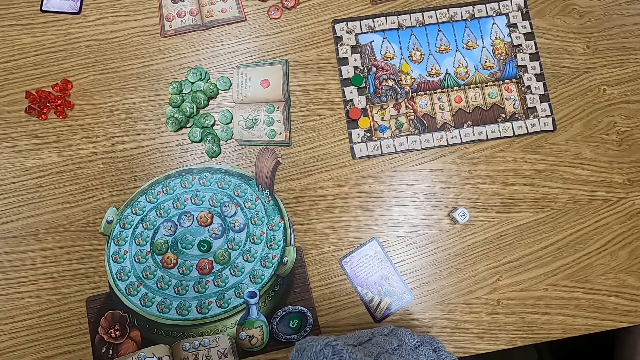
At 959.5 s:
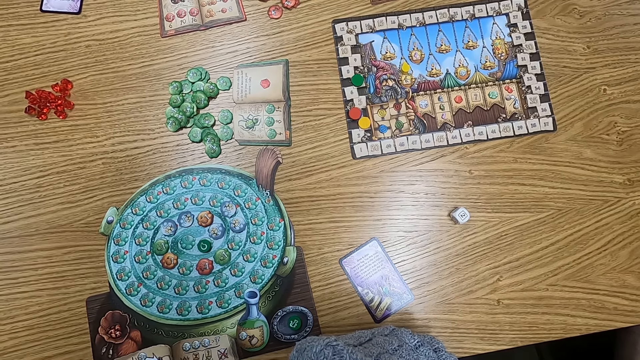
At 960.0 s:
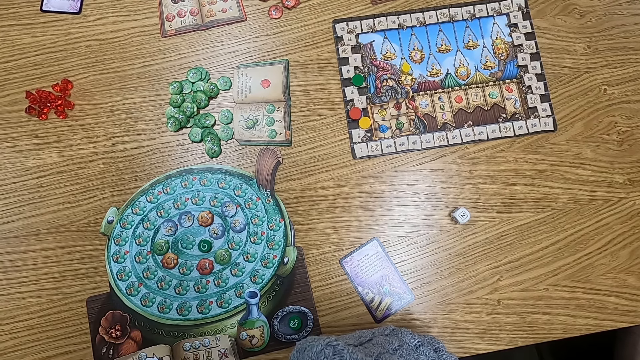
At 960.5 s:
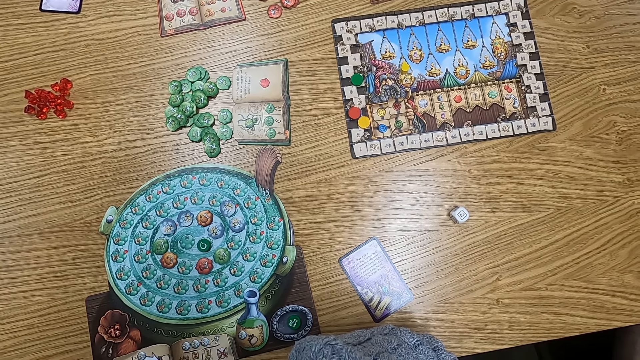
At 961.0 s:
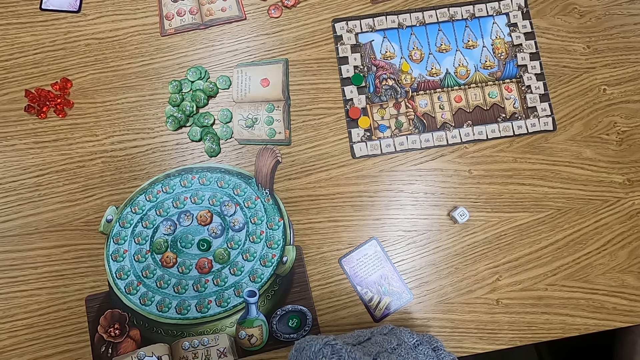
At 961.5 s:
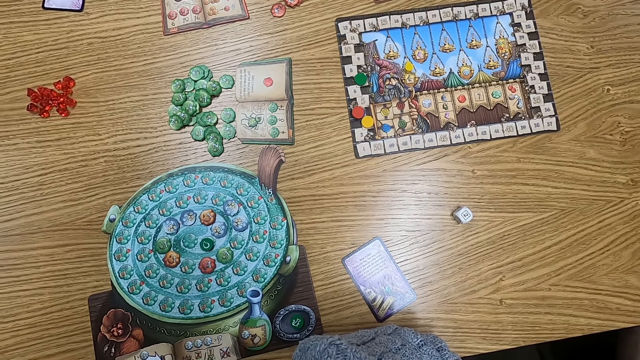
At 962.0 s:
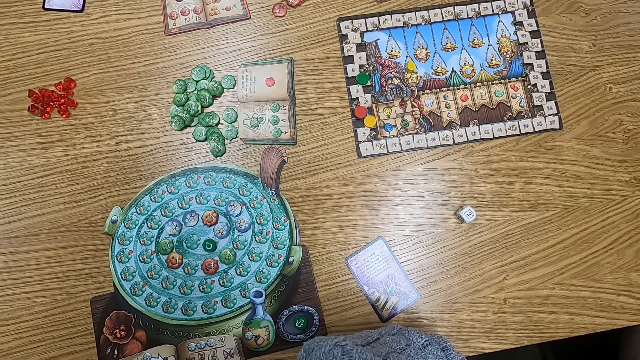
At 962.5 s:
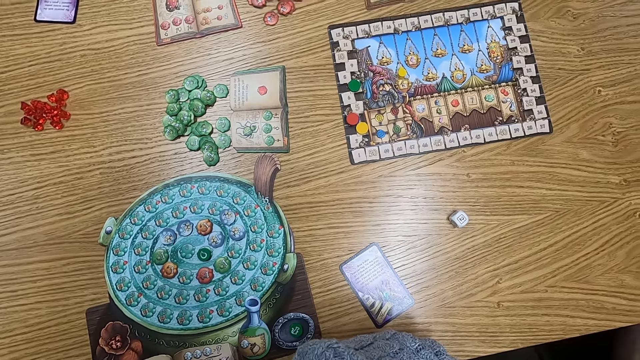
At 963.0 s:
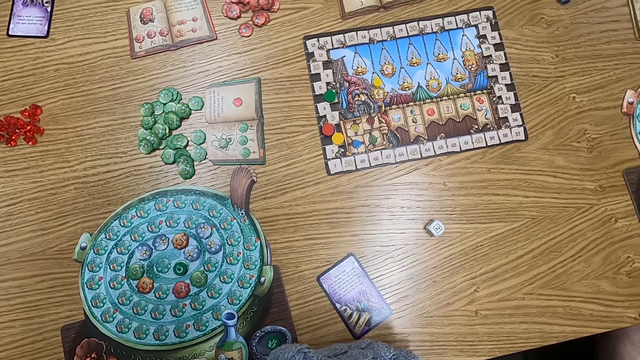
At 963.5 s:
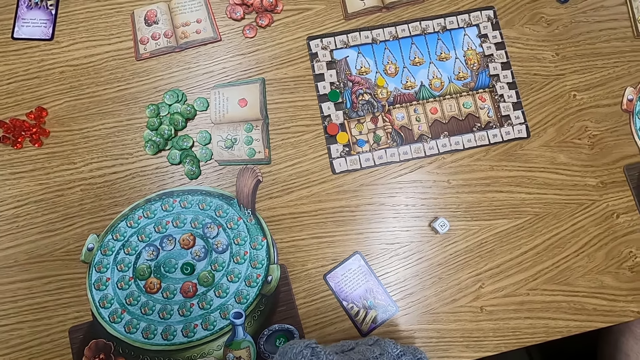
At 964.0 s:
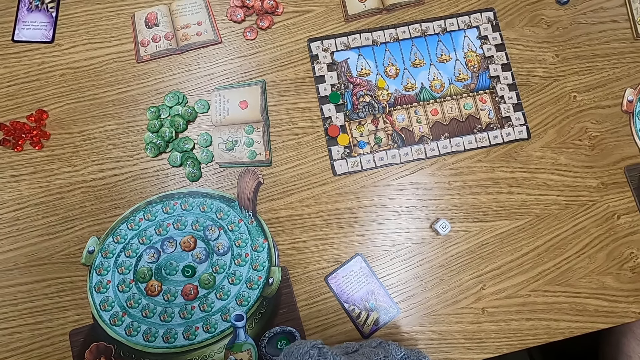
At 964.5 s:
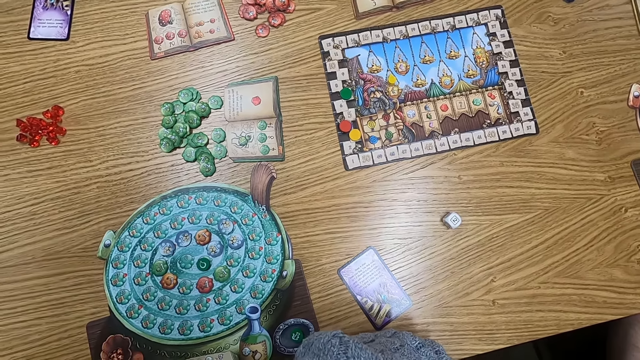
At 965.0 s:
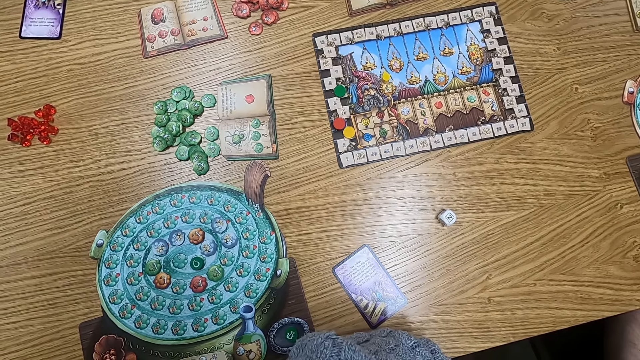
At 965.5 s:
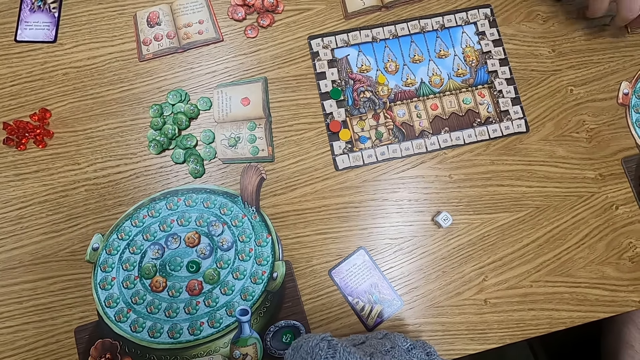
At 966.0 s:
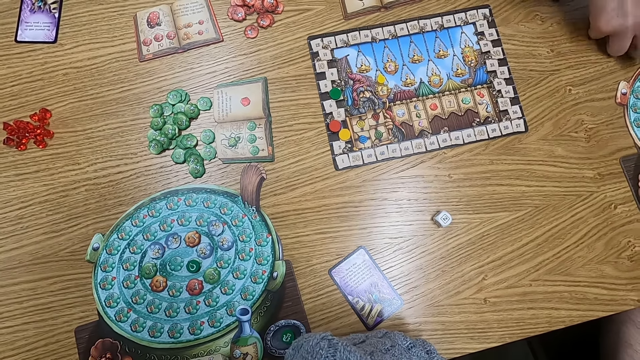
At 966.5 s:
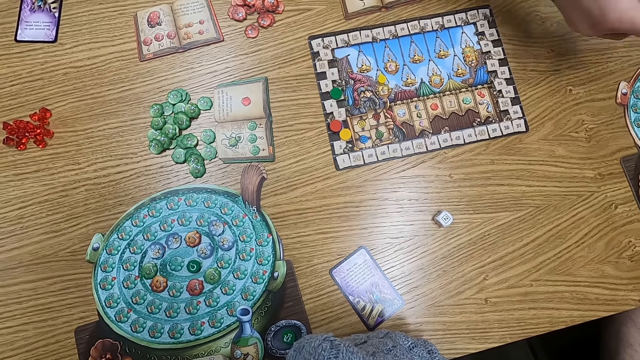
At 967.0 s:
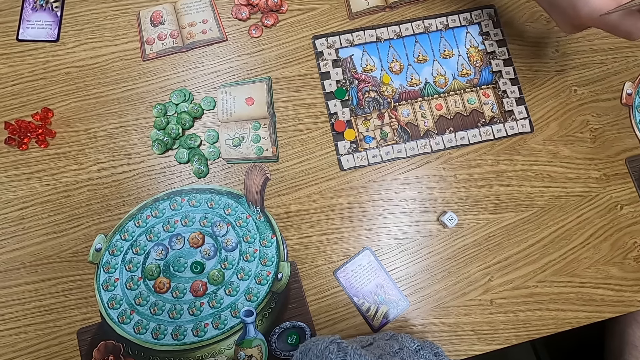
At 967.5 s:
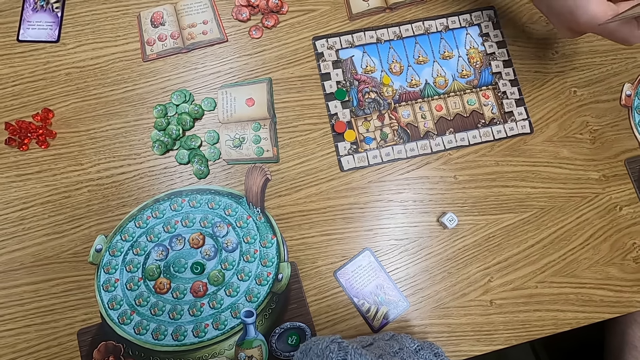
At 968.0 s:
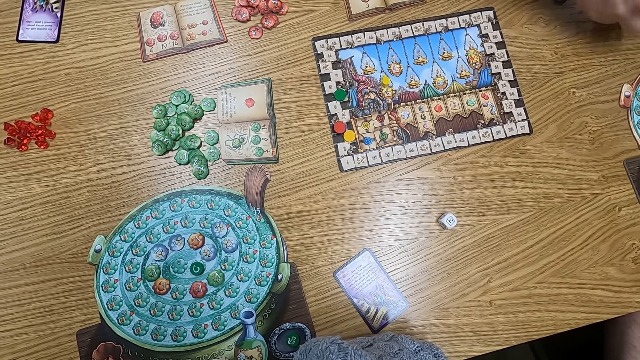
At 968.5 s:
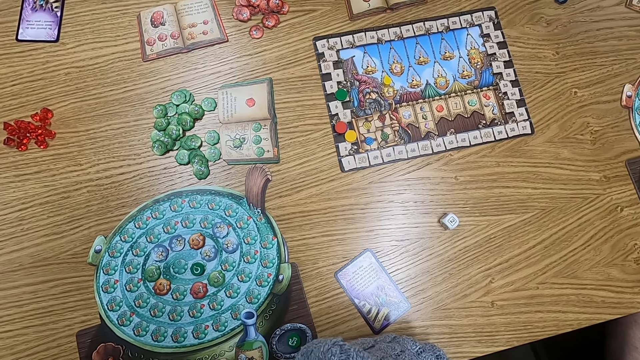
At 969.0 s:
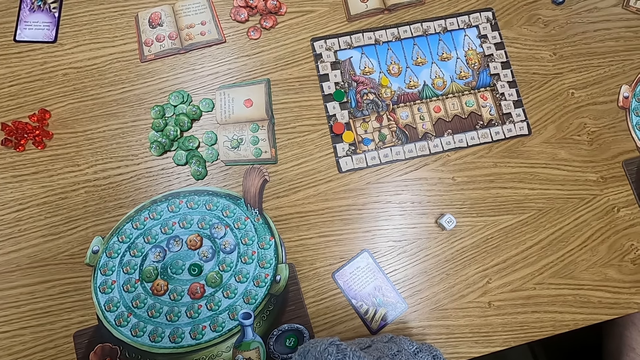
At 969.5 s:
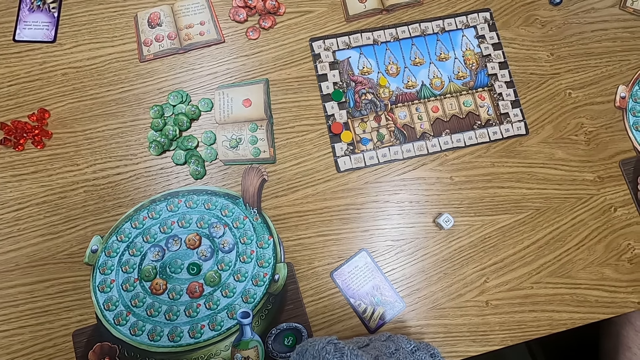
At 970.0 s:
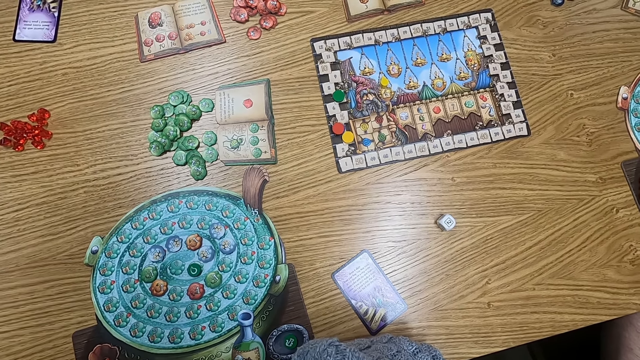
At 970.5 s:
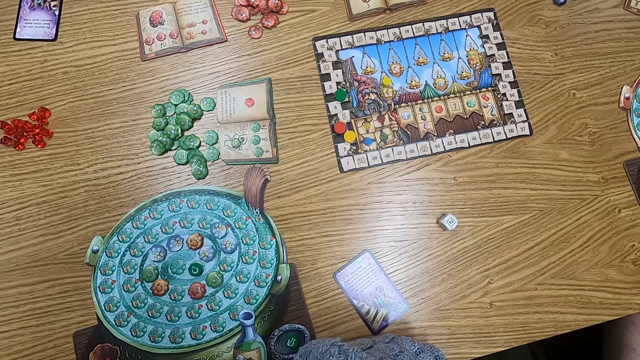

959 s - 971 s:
A man holds a paper on the table. The man picks a board.

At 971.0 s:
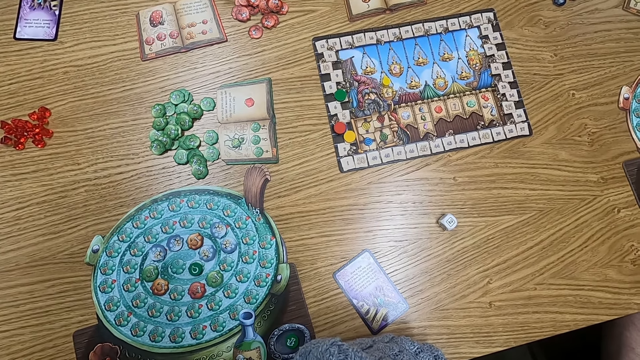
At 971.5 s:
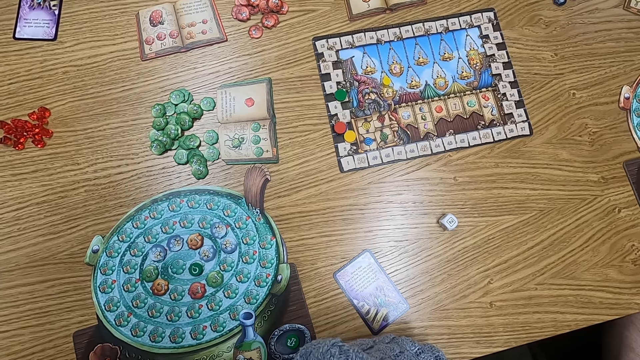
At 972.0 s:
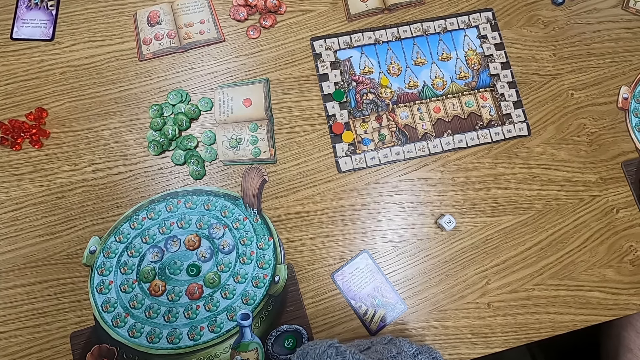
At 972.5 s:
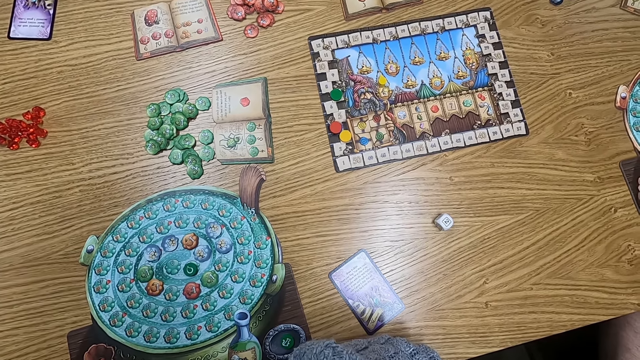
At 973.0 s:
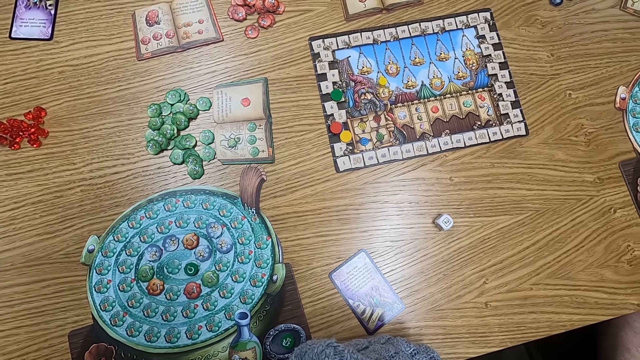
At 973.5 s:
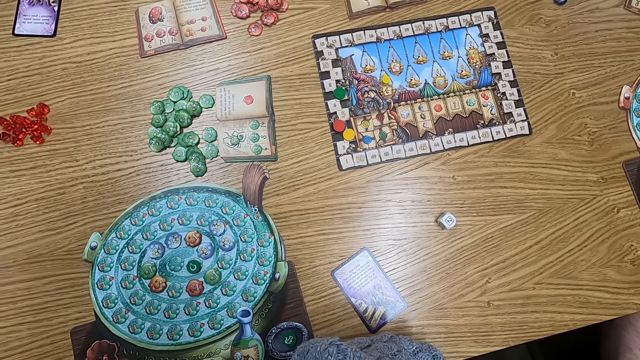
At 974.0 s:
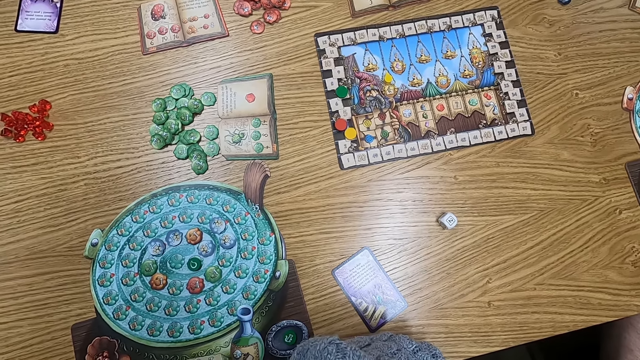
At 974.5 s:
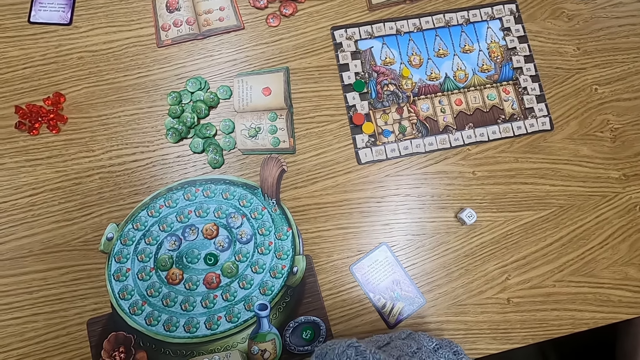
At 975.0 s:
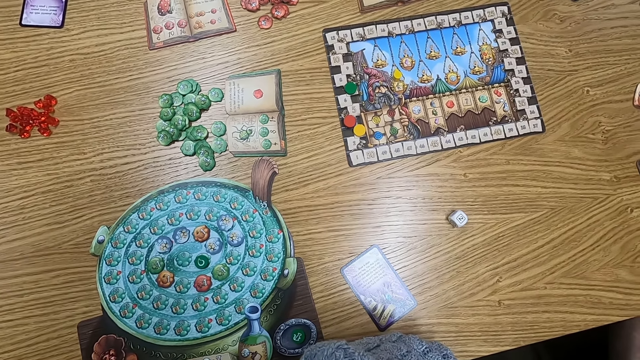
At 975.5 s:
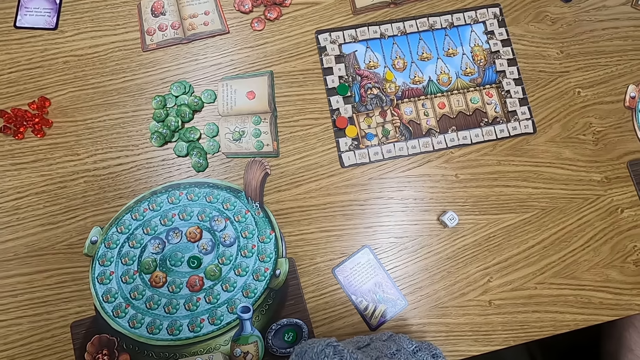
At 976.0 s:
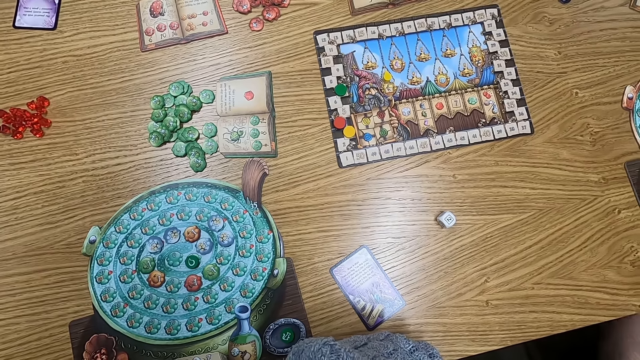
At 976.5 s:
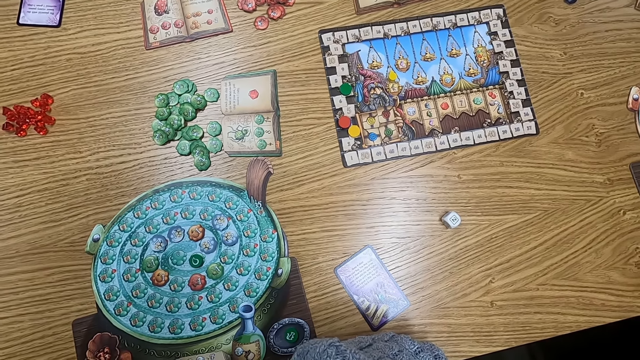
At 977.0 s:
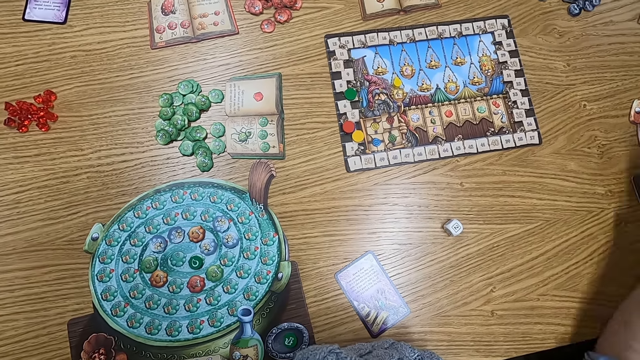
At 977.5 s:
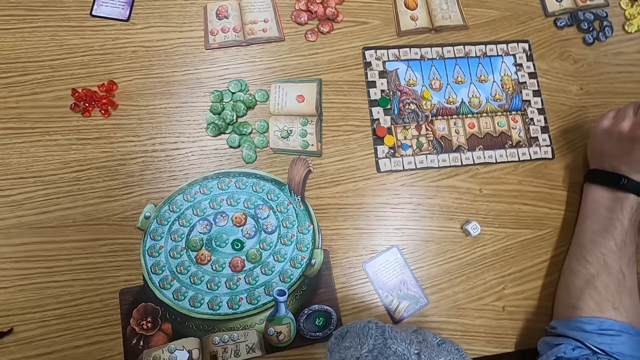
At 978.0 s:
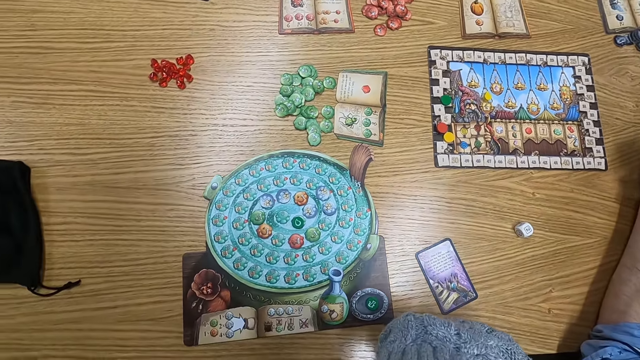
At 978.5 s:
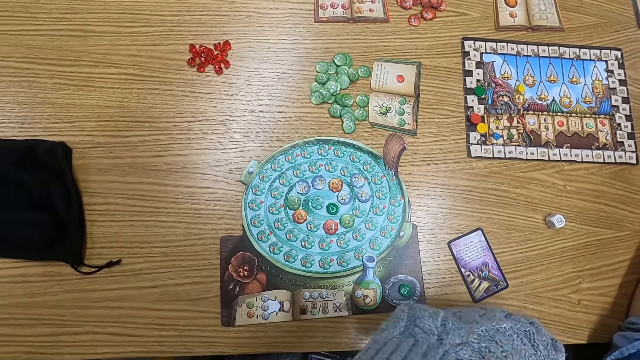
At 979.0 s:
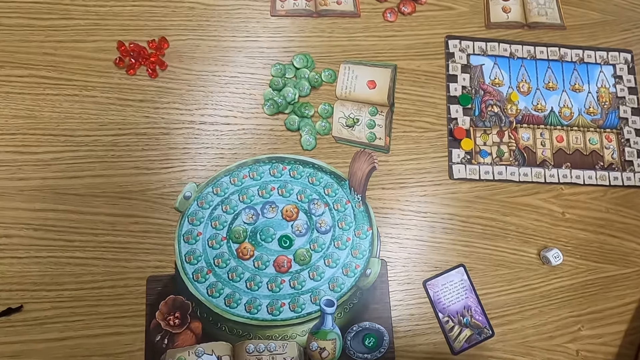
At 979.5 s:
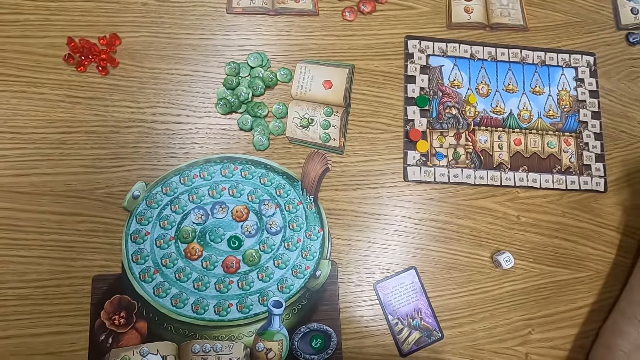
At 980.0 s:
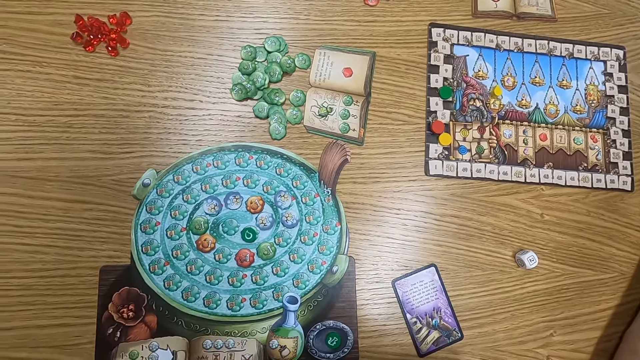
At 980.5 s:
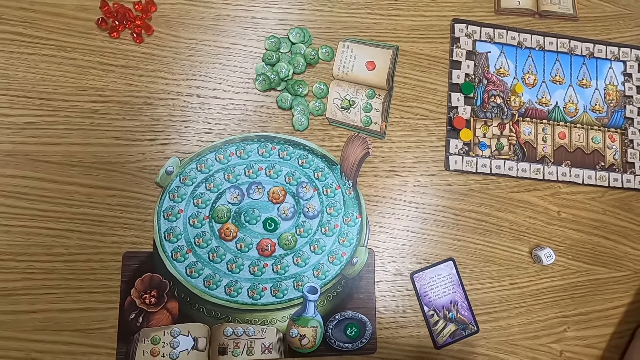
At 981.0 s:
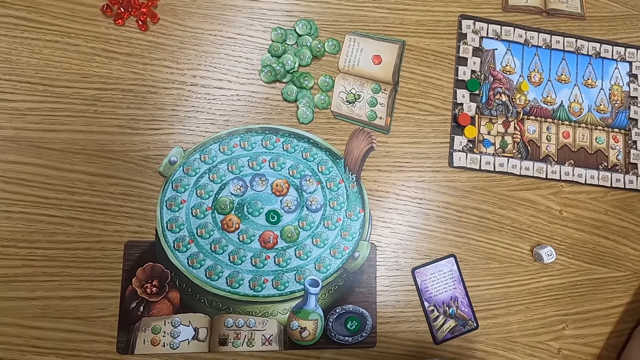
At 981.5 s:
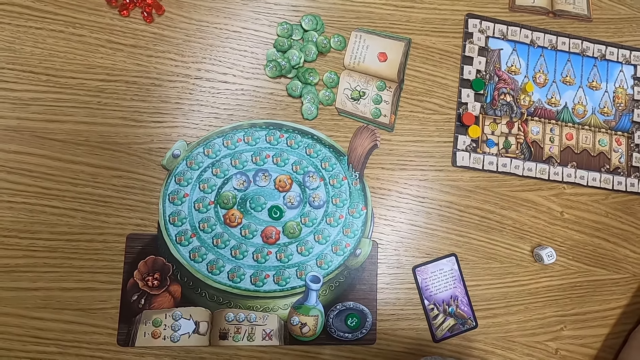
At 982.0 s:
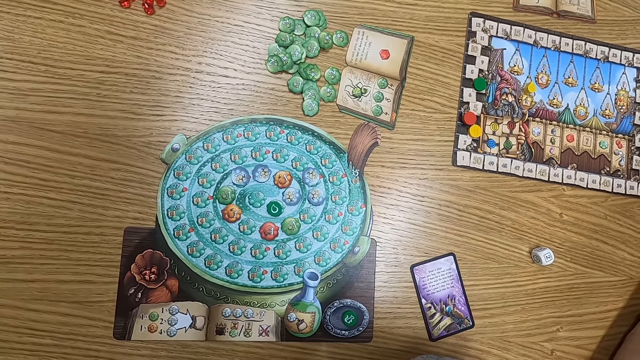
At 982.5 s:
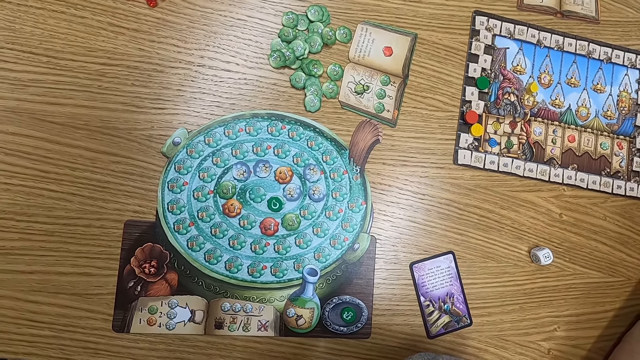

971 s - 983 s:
The camera wearer turns to the side. A man leans on the table. The camera wearer turns around.
